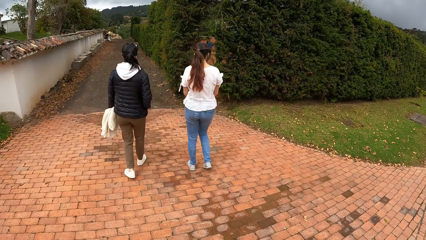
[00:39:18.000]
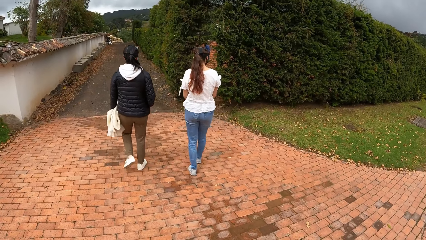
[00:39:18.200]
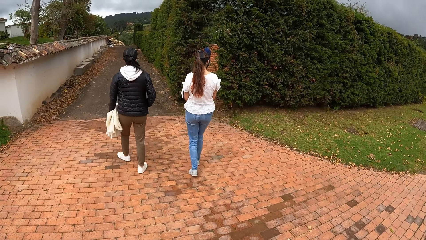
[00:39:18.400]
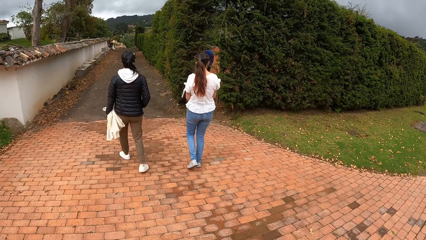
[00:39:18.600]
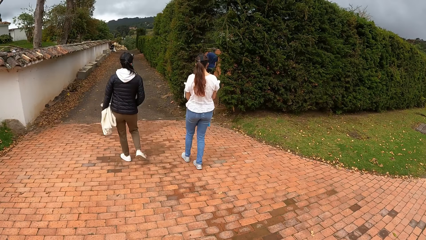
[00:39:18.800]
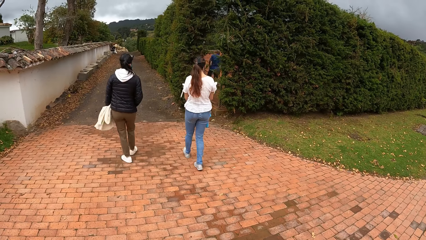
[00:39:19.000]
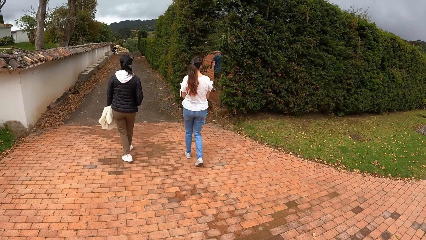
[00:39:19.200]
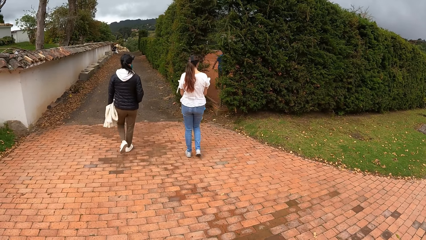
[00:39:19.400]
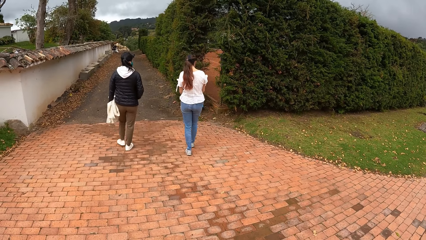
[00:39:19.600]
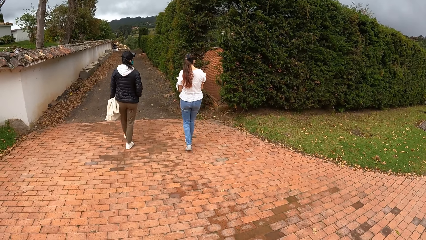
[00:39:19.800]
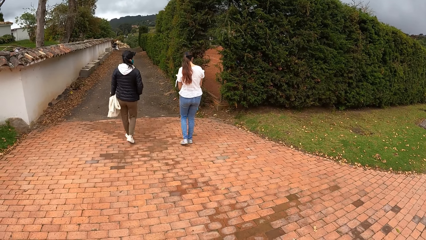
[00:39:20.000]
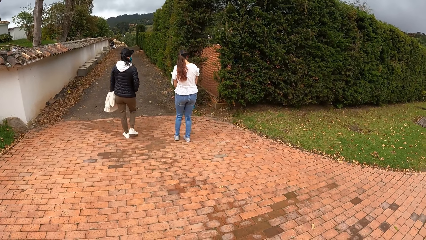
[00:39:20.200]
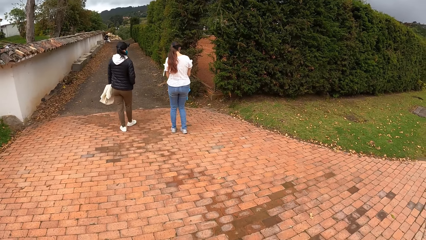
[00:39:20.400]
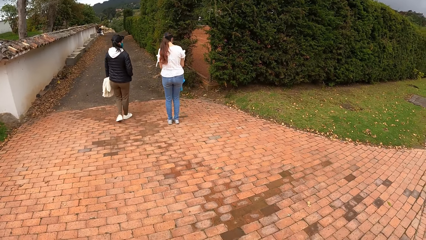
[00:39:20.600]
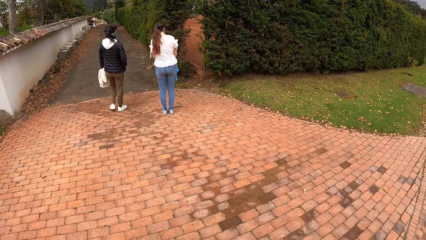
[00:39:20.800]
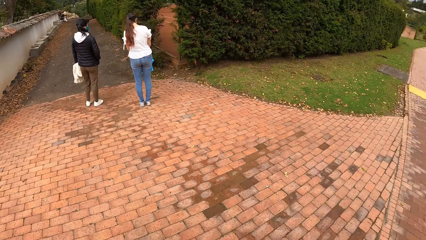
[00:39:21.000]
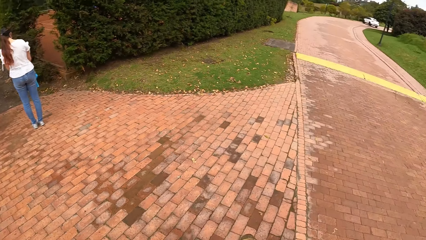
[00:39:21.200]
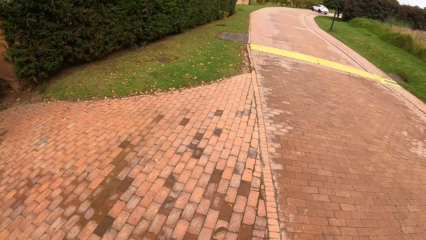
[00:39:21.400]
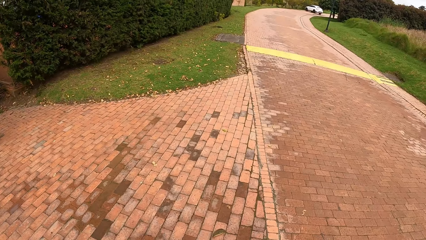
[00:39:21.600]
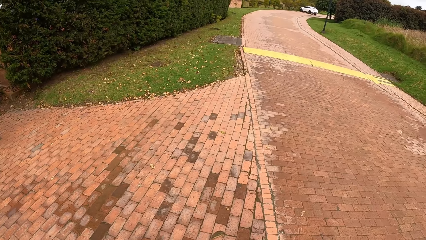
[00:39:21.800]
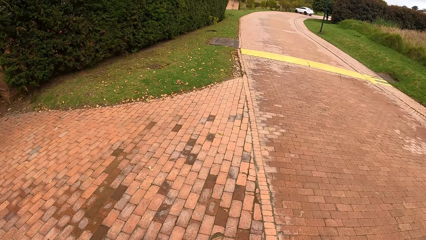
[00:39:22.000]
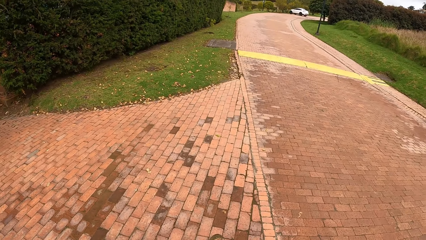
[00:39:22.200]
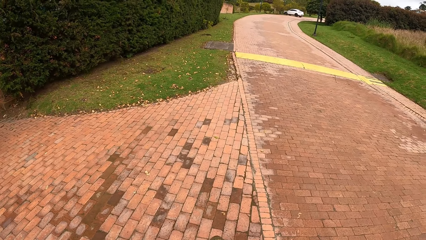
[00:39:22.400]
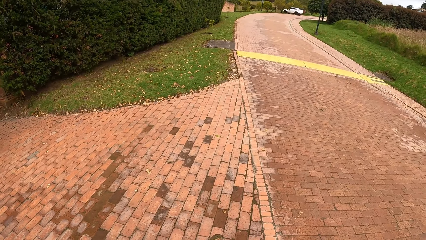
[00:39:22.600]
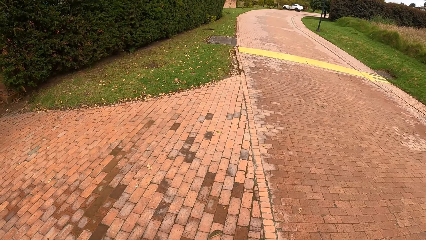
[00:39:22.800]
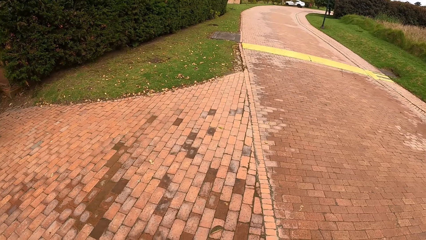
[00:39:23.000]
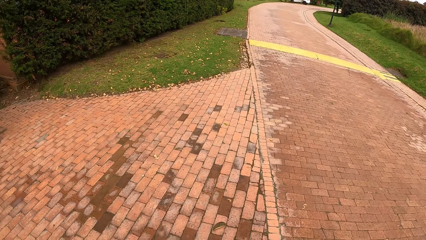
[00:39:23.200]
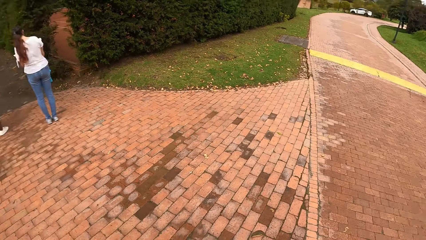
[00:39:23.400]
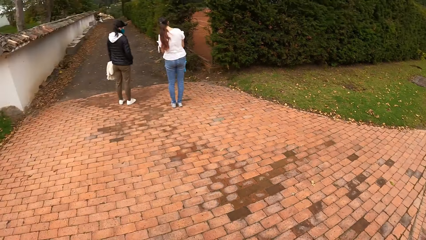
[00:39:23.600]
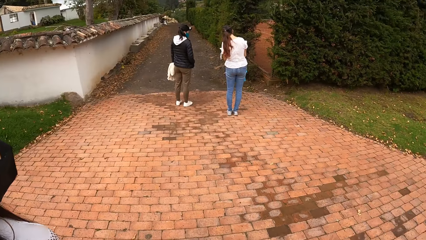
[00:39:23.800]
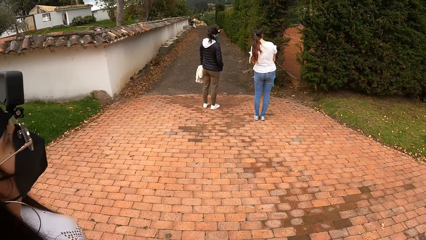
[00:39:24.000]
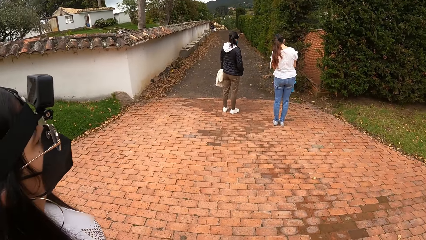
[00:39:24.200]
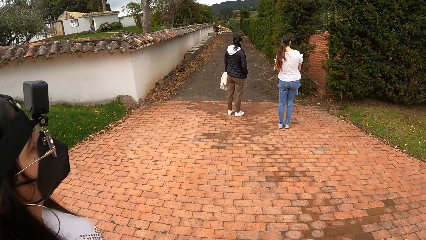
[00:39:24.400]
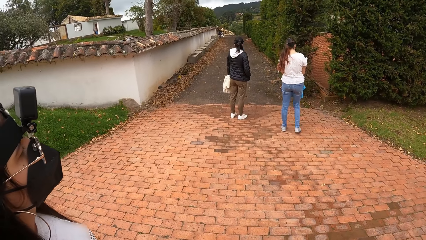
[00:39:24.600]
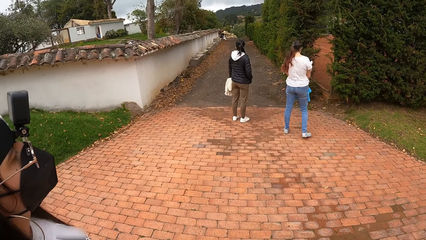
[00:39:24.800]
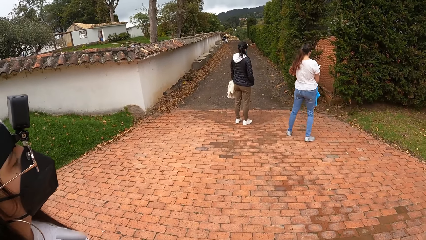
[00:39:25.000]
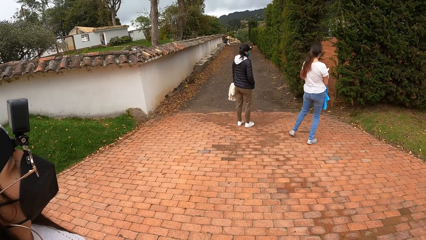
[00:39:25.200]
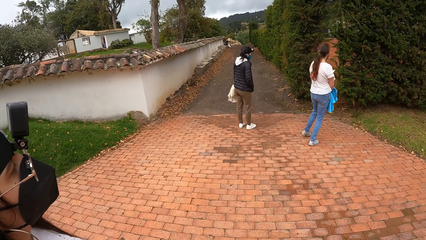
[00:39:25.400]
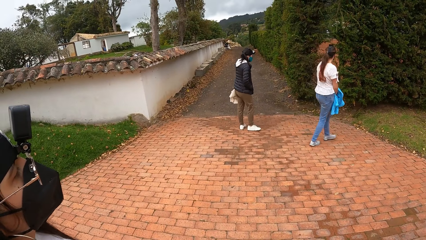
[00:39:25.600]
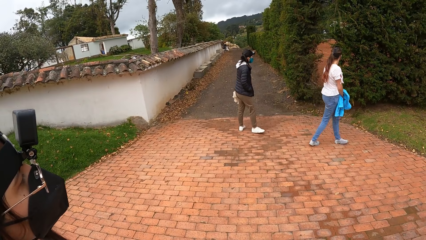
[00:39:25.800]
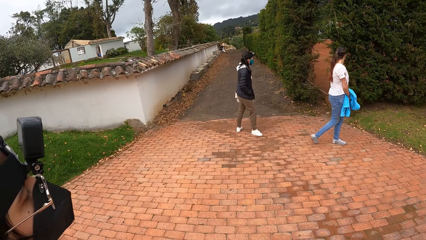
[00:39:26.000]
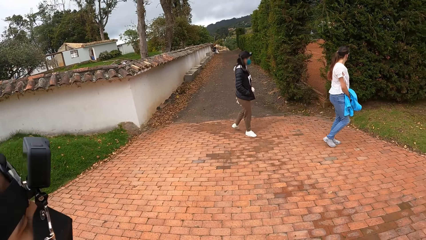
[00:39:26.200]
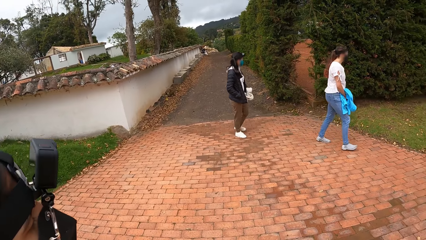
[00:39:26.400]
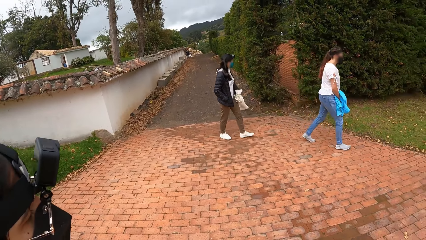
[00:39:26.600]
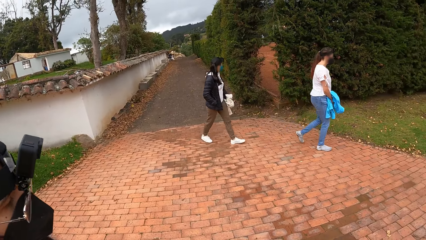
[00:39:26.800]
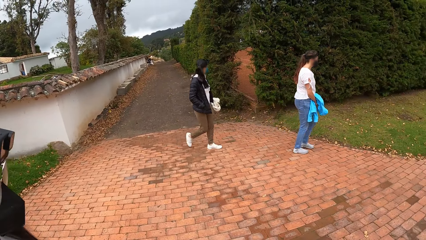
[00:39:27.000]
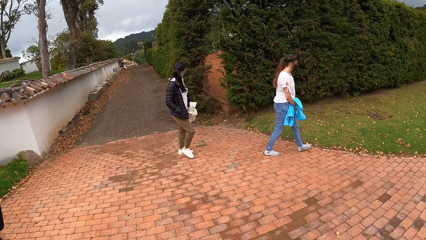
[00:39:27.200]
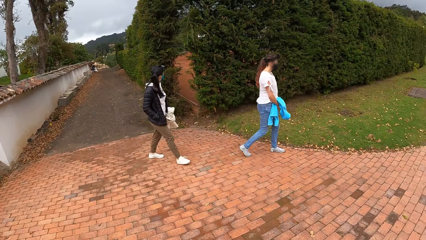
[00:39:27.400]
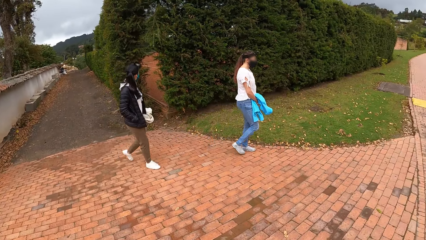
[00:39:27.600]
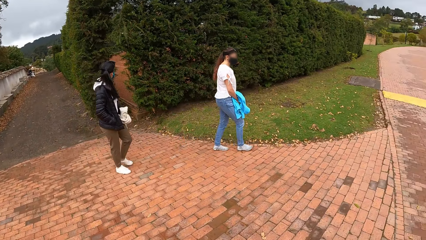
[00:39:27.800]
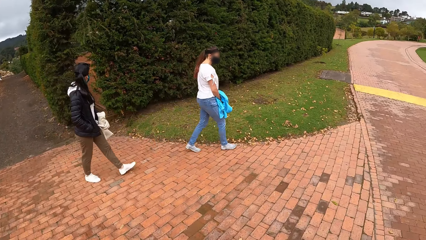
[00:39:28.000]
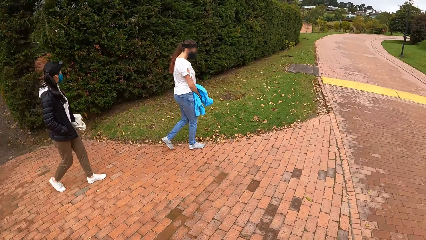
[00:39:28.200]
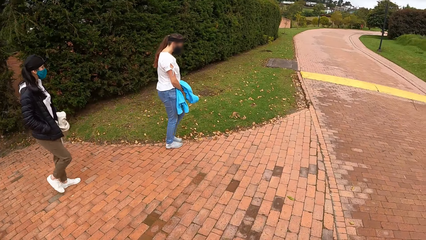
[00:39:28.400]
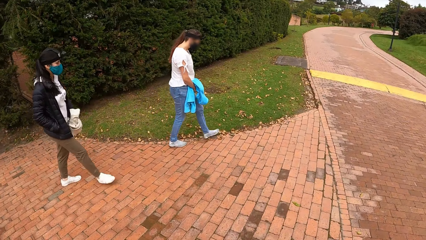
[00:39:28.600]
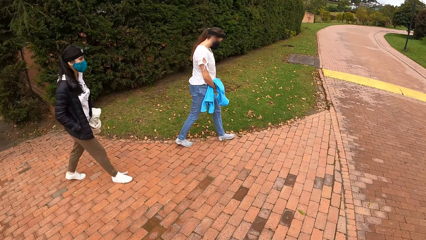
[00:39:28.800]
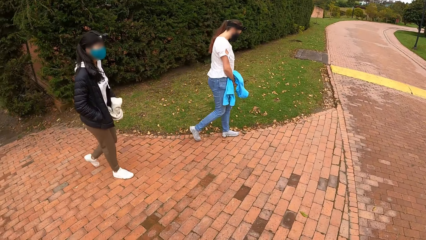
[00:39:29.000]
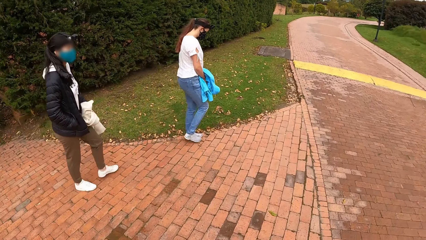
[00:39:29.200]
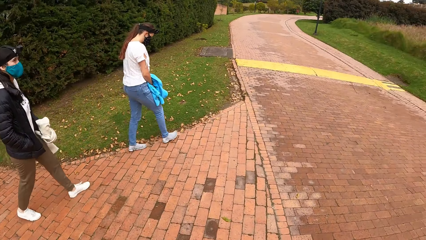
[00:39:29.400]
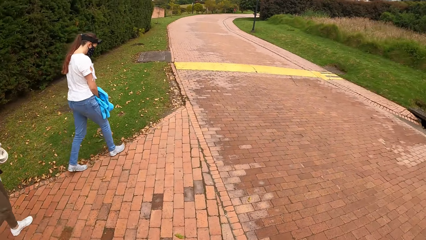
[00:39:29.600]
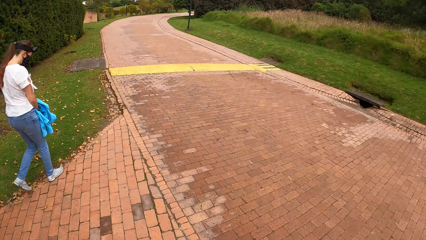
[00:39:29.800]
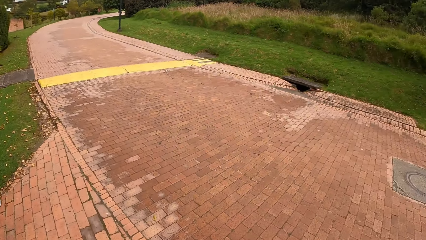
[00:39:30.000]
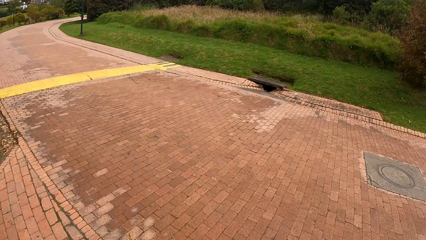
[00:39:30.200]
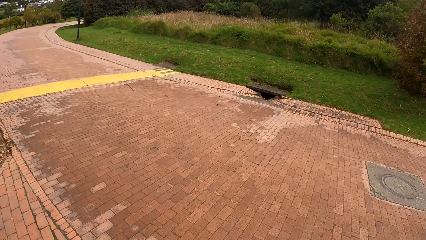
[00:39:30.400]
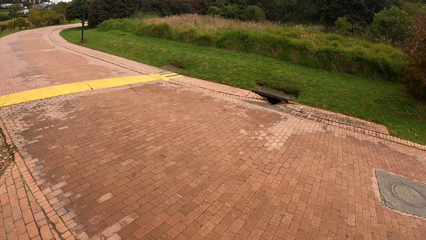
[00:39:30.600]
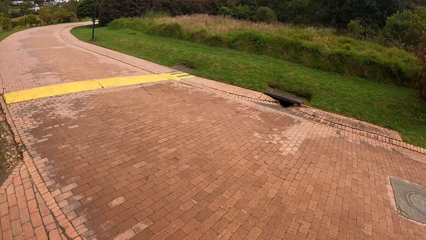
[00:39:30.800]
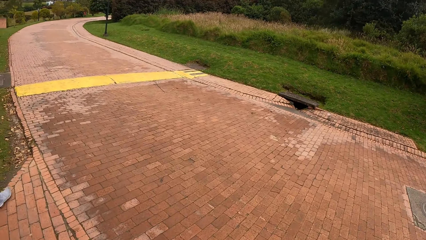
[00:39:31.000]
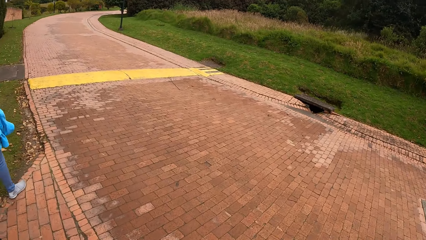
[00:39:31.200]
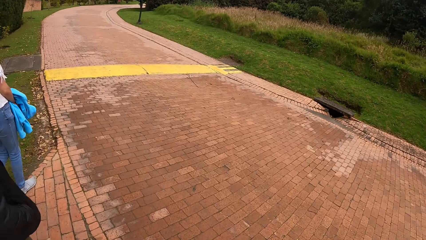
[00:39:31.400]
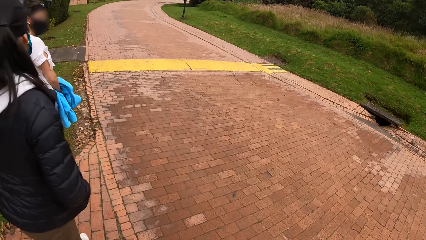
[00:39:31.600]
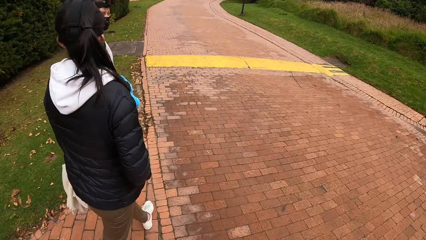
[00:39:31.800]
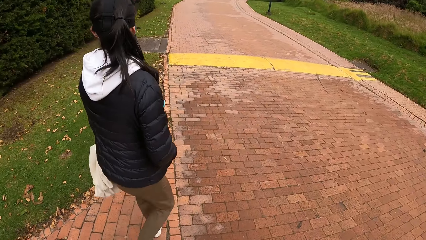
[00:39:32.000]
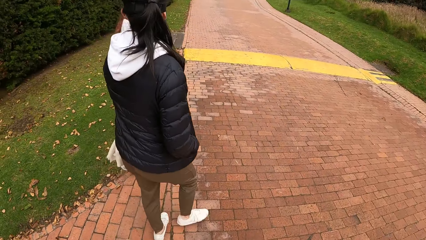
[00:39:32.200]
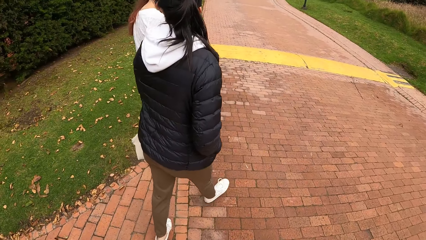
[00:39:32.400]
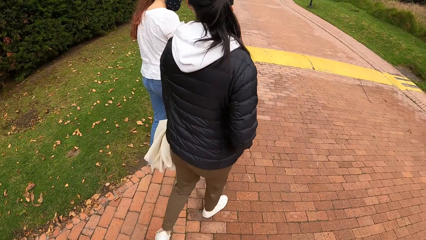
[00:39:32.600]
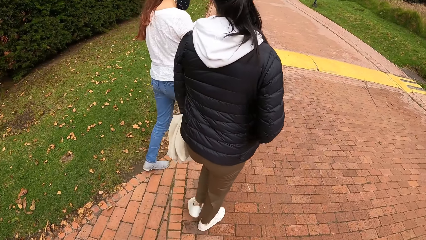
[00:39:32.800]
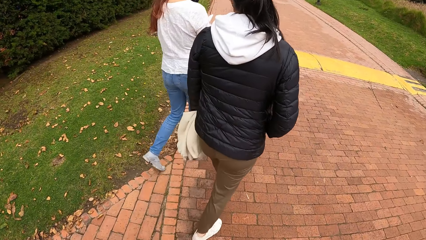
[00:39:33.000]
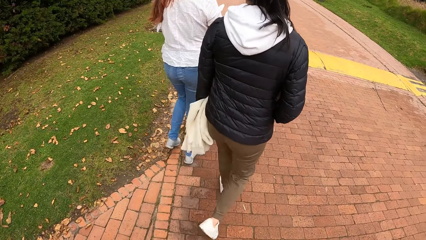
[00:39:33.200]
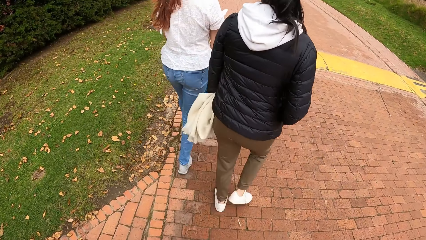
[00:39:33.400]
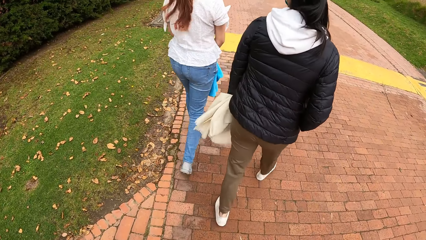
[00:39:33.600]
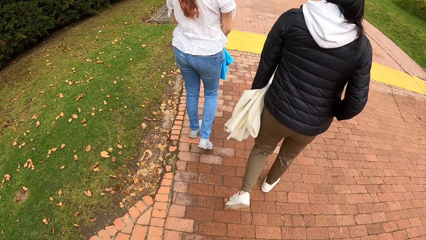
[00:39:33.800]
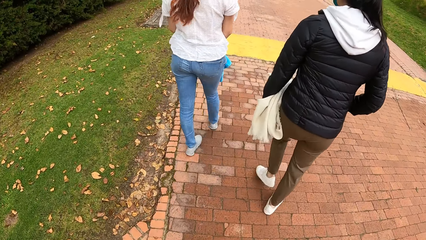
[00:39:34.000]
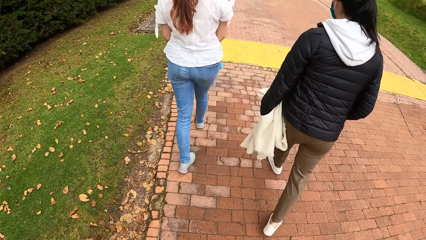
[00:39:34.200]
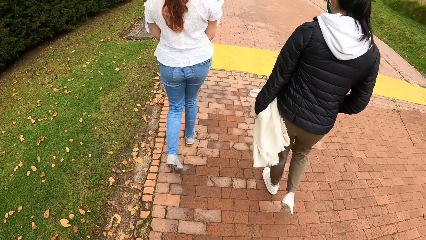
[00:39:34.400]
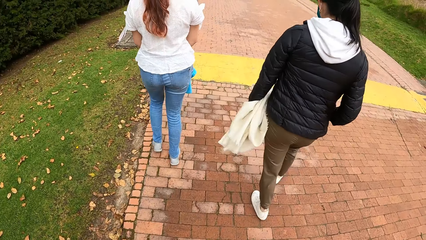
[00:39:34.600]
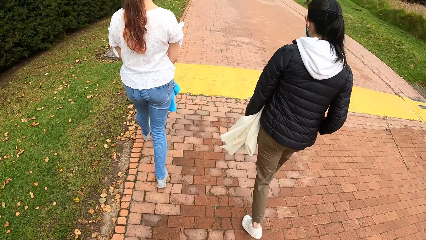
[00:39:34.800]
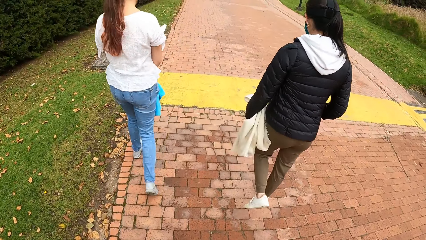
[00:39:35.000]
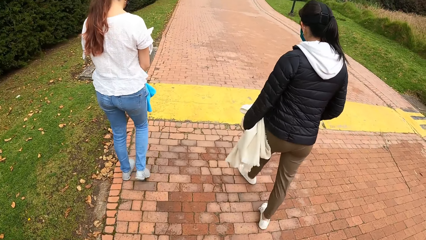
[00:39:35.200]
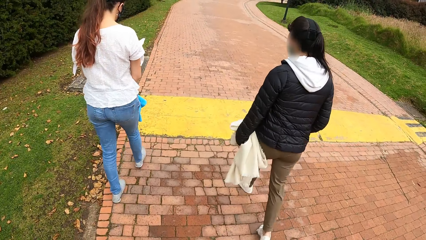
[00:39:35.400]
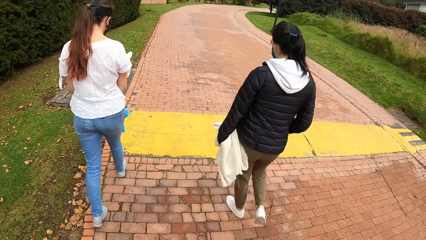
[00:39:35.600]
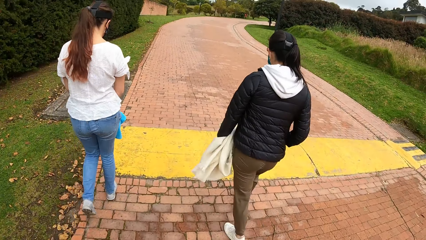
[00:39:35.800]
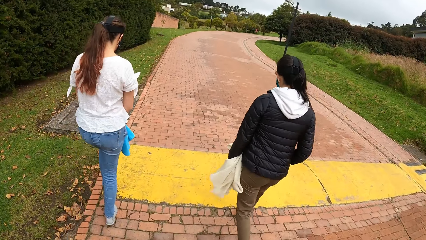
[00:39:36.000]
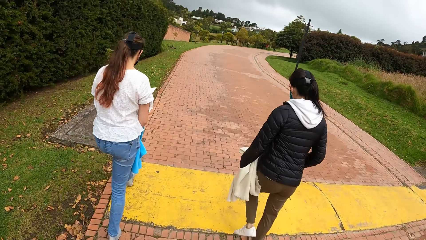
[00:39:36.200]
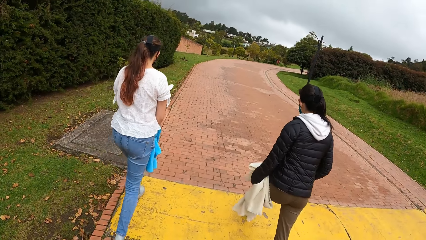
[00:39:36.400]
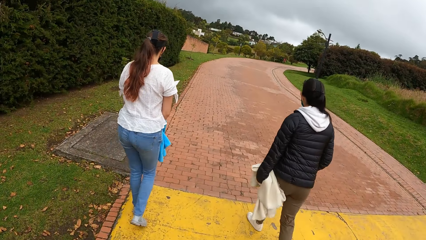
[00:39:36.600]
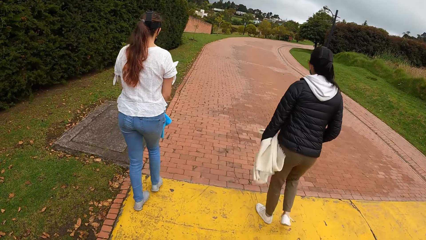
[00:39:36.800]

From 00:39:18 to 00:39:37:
The first and second women check something. The camera wearer looks around the pathway. The first and second women check something. The third woman looks around. The camera wearer looks along the pathway. The first and second women walk along the pathway. The third woman walks along the path. The camera wearer walks along the pathway.
